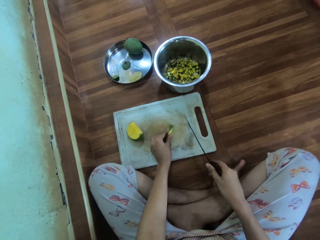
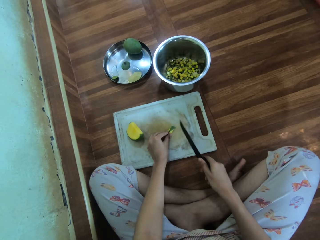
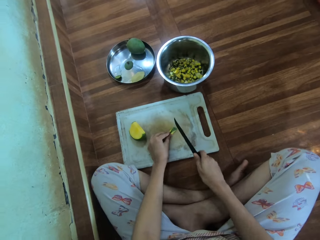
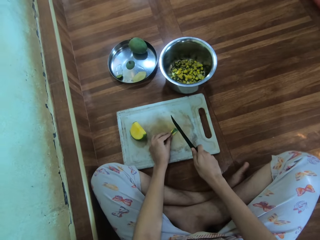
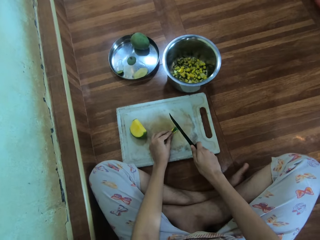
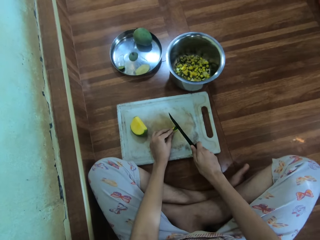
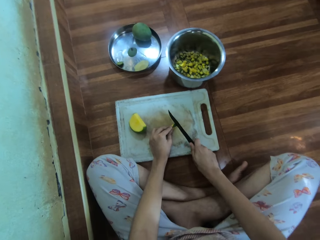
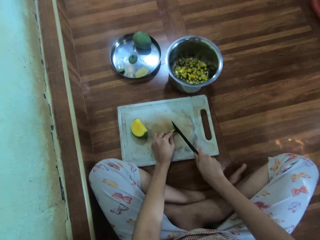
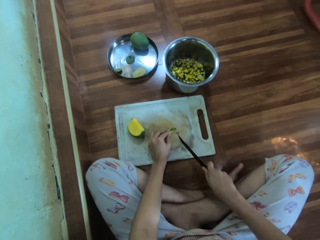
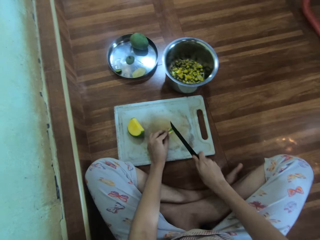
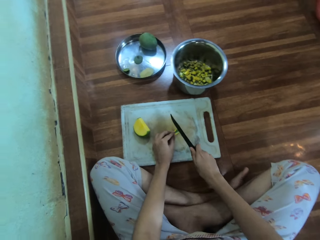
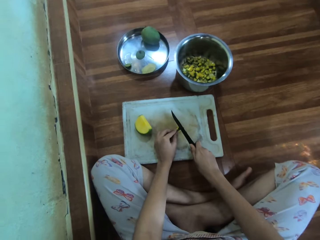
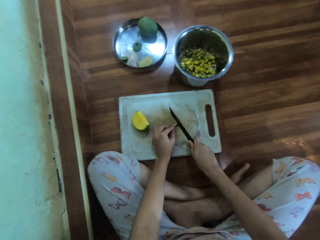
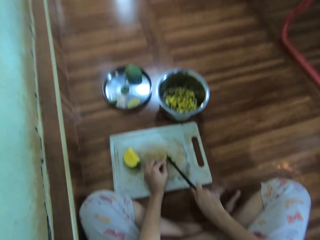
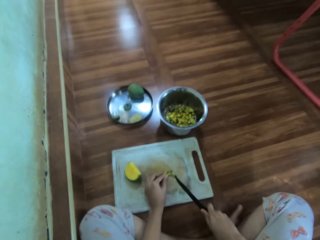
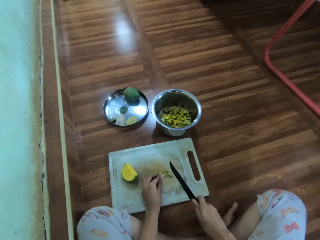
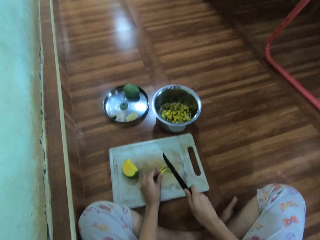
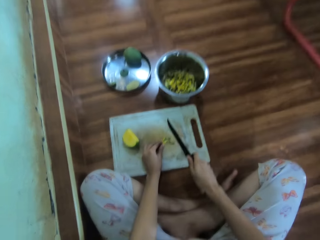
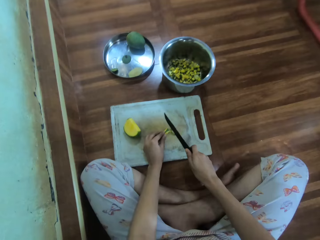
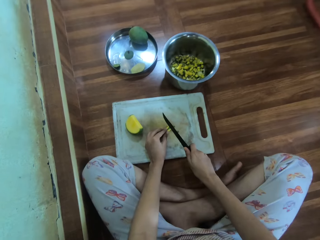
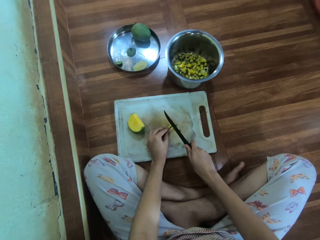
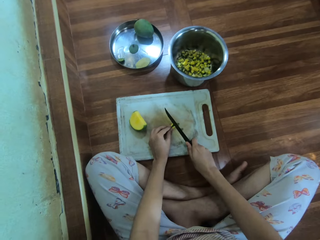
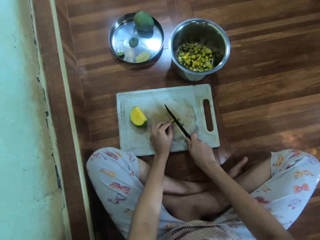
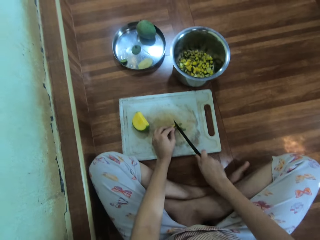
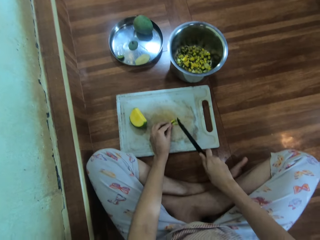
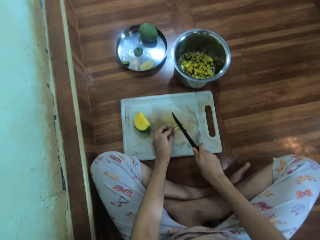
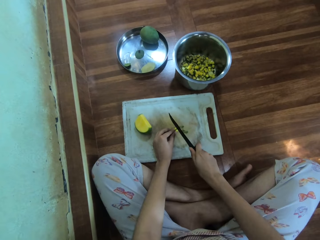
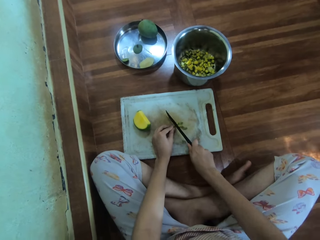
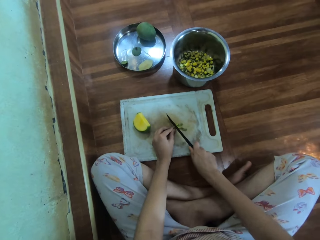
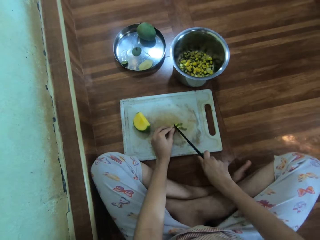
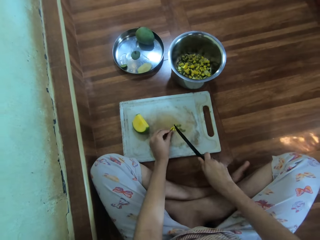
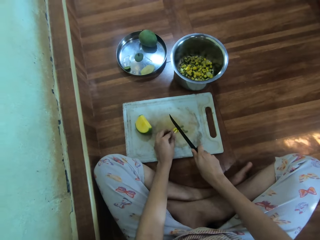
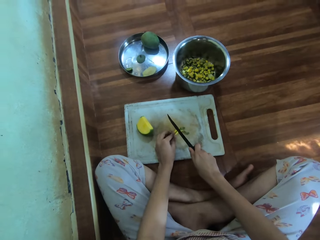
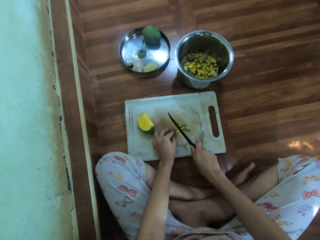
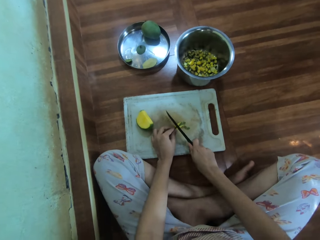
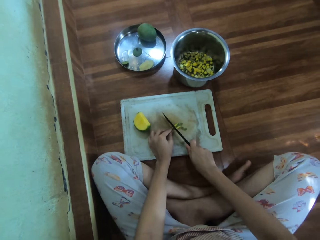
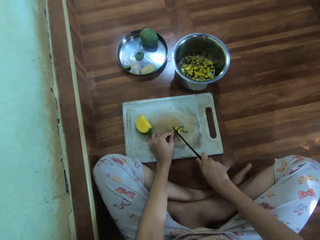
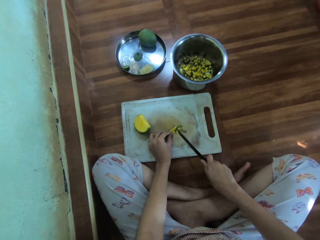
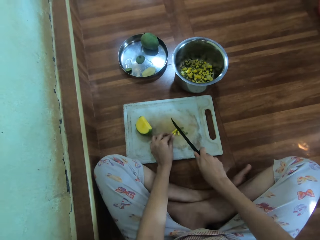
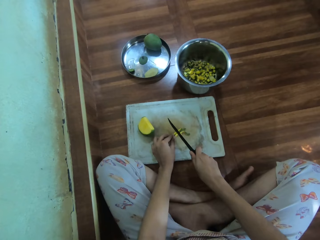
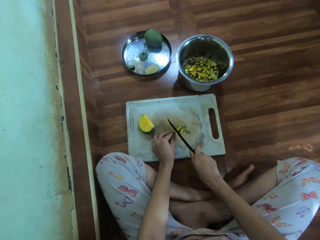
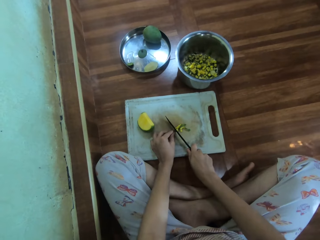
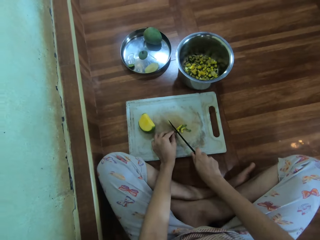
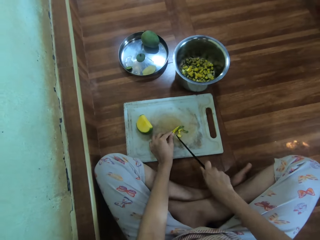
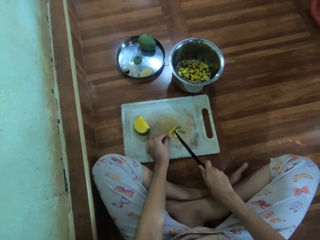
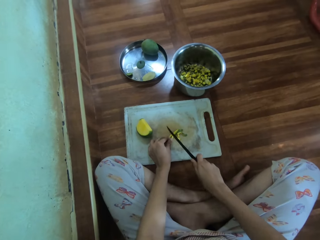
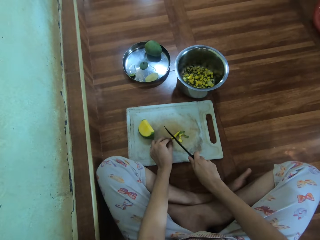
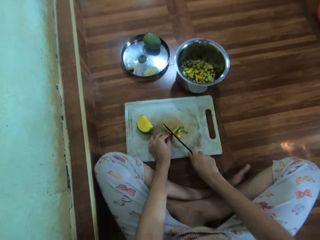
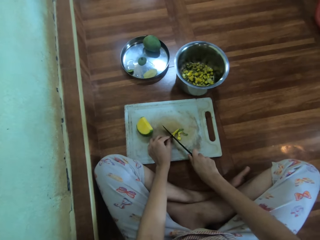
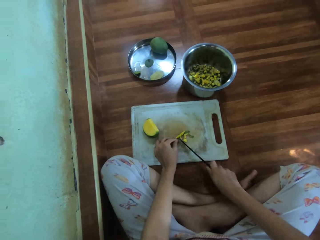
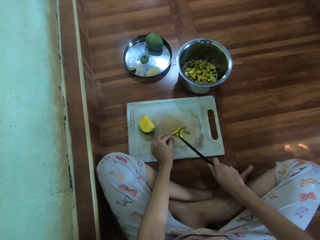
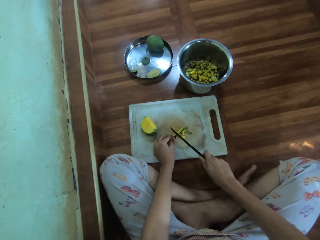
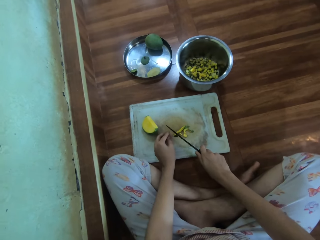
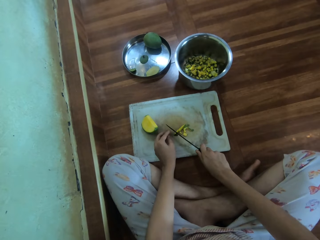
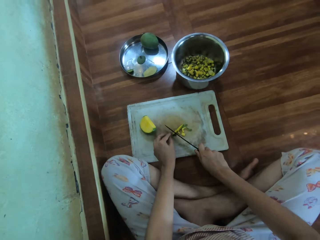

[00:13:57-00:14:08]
The camera wearer adjusts the pieces of mangoes. They cut the pieces of mango.

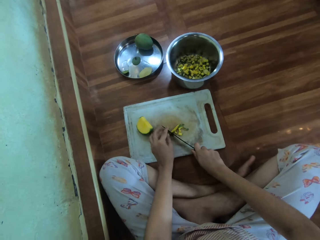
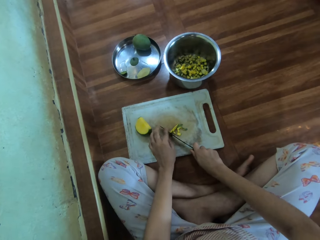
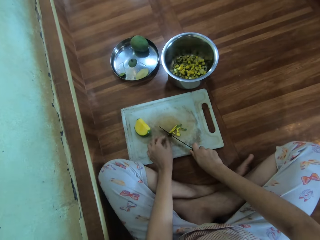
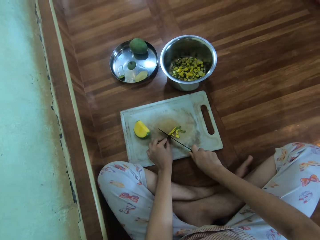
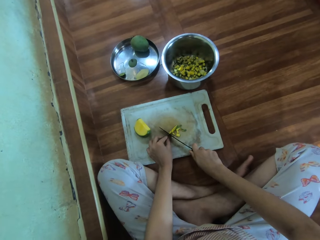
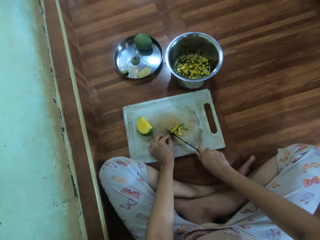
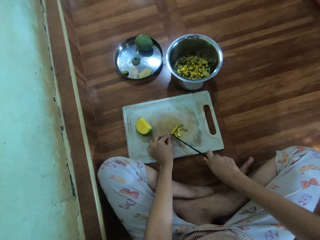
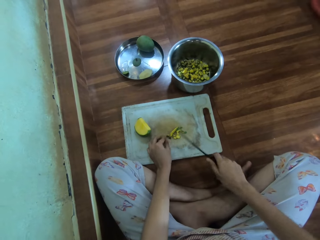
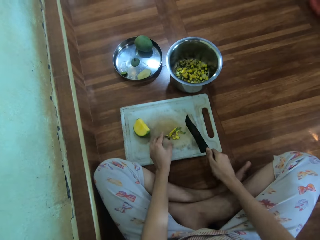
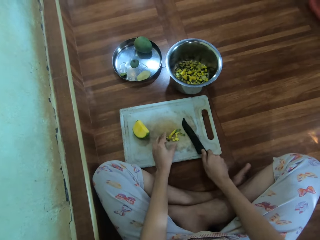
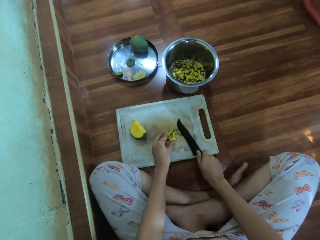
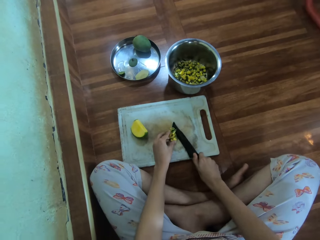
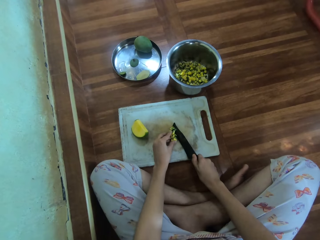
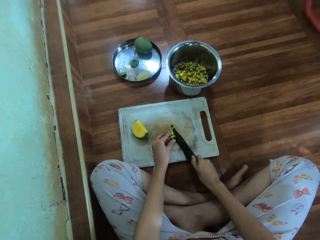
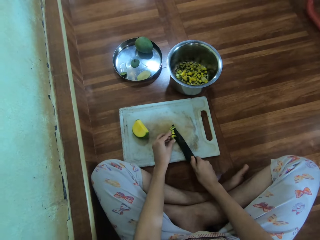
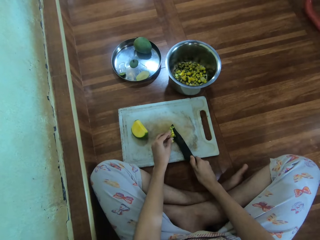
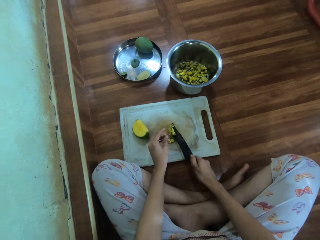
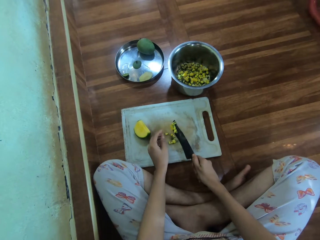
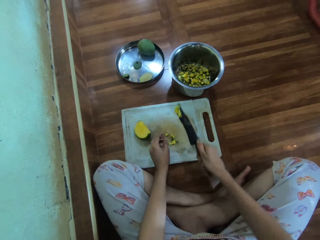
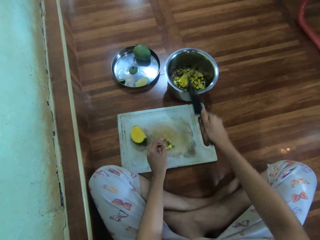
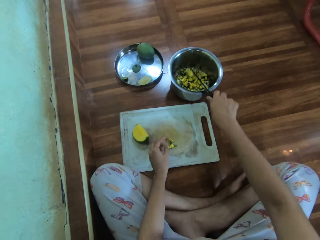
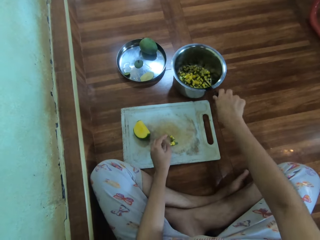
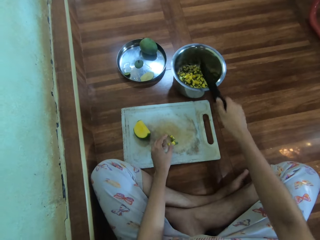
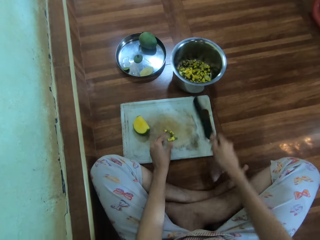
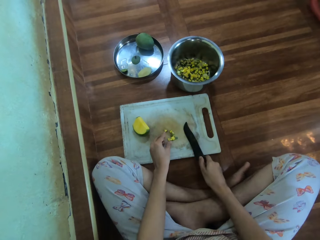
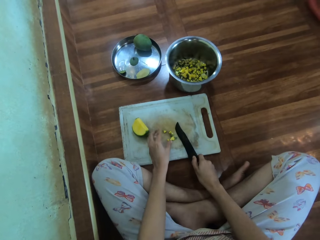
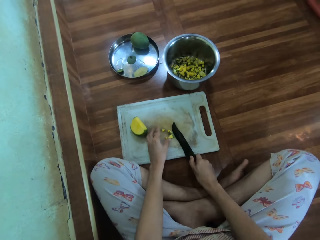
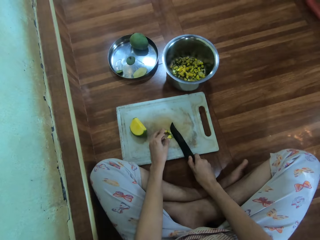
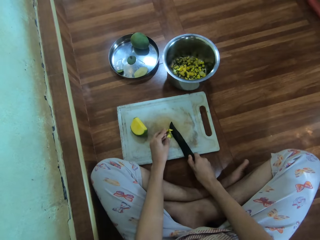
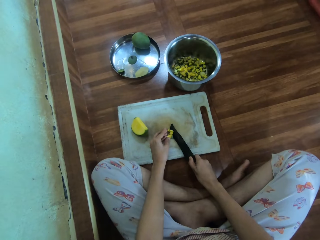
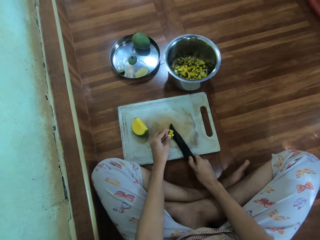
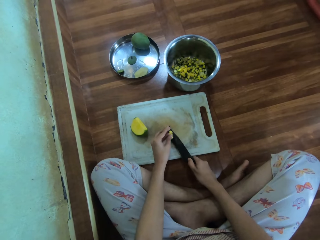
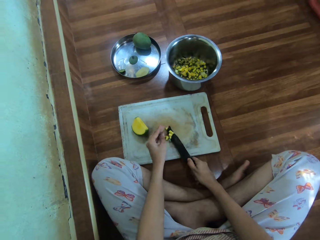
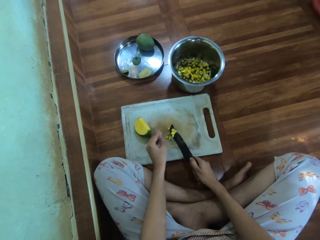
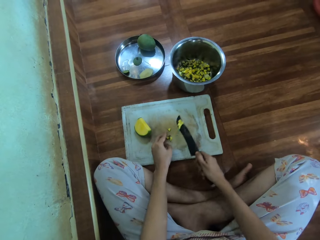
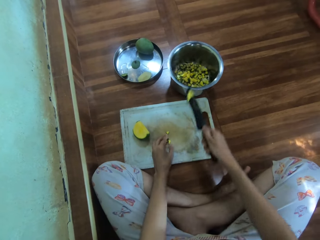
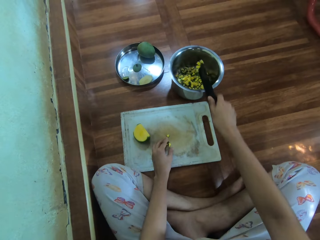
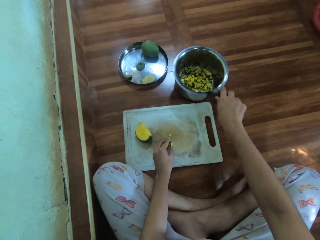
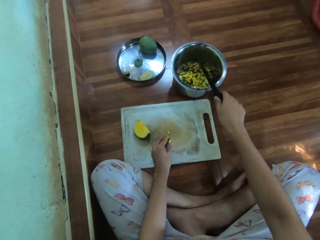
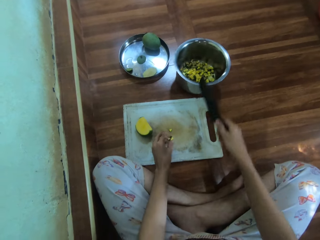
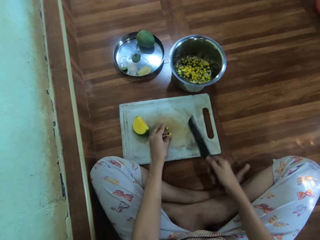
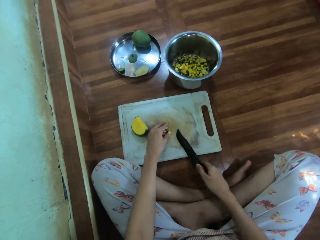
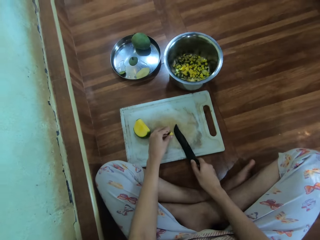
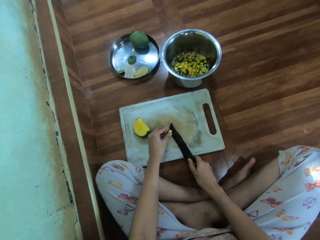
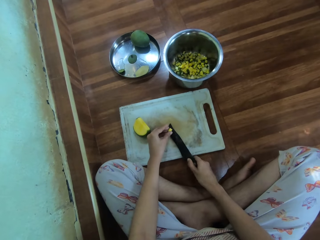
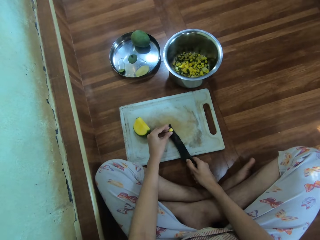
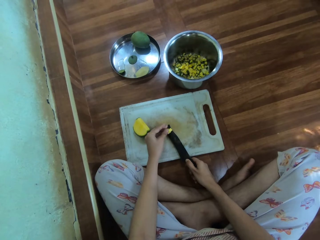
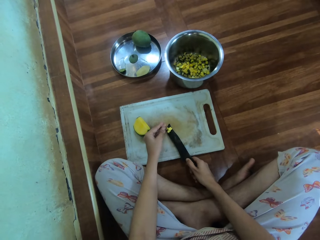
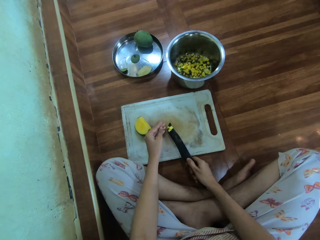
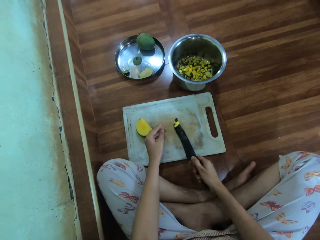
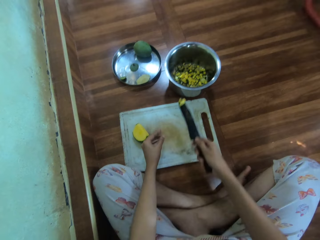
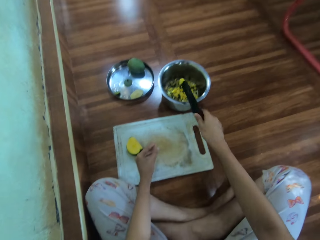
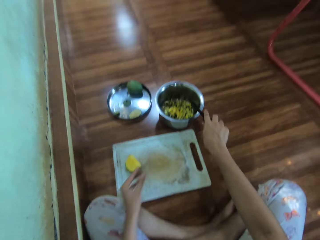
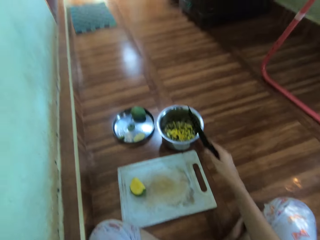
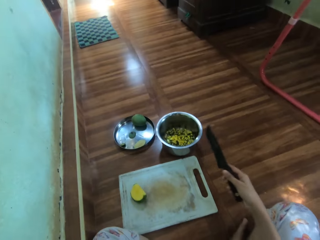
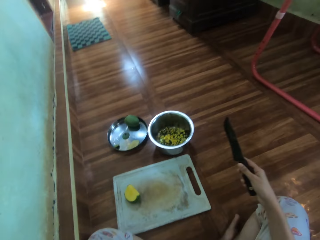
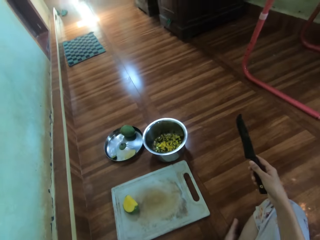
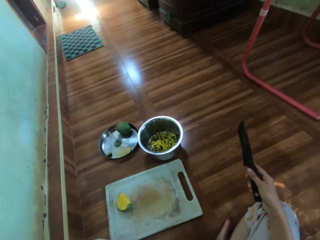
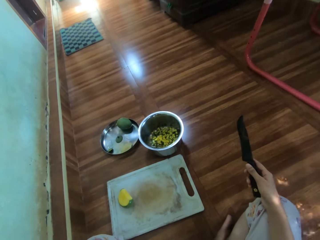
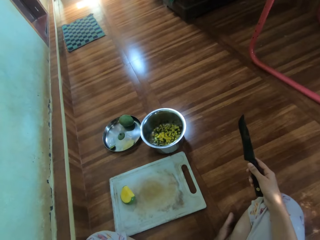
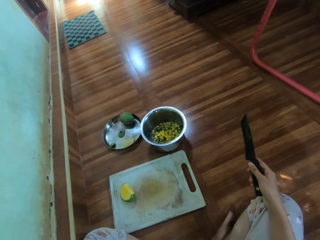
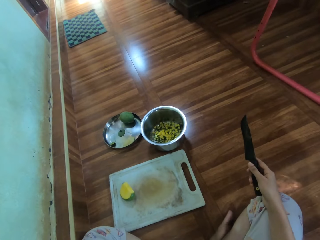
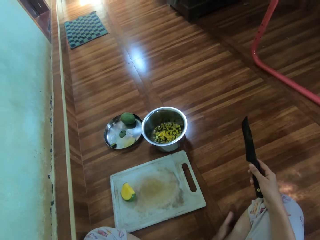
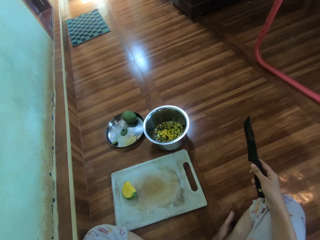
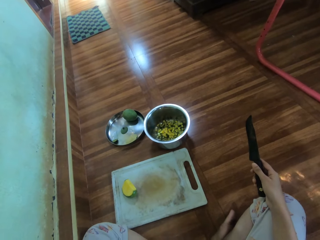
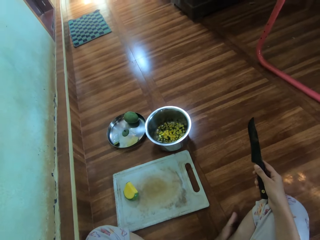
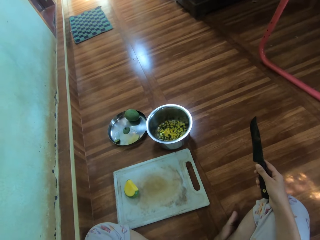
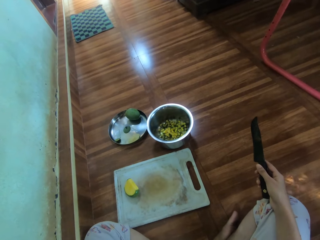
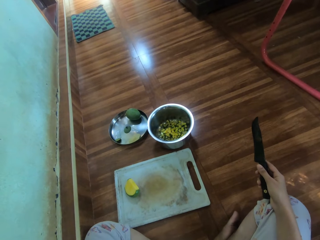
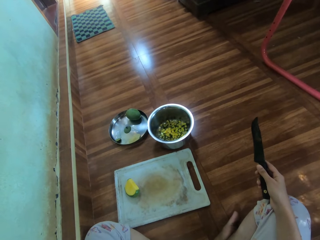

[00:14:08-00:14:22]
The camera wearer picks the pieces of mangoes with a knife. They drop the pieces of mango in the cooking pot and hit the cooking pan with the knife. They pick the pieces of mango with the knife. They drop the pieces of mango in the cooking pot and hit the knife on the cooking pan. They pick the pieces of mango with the knife. They drop the pieces of mango in the cooking pot. They stare at the room.
